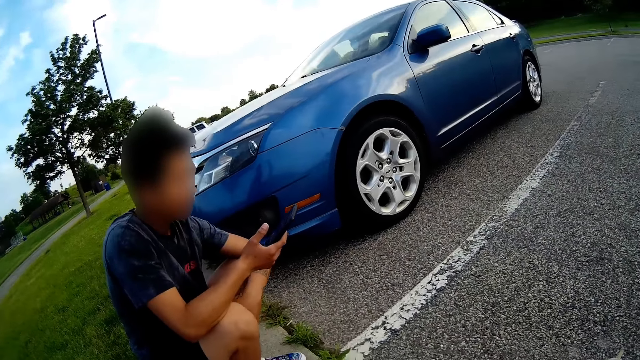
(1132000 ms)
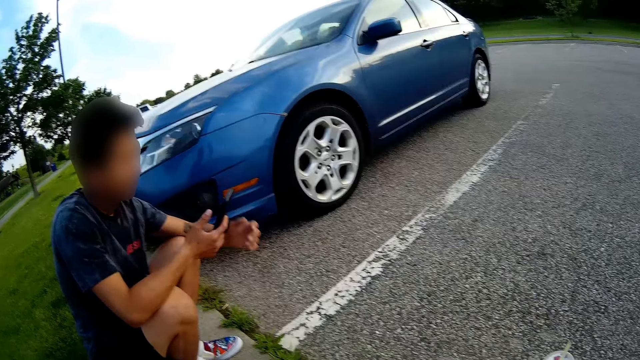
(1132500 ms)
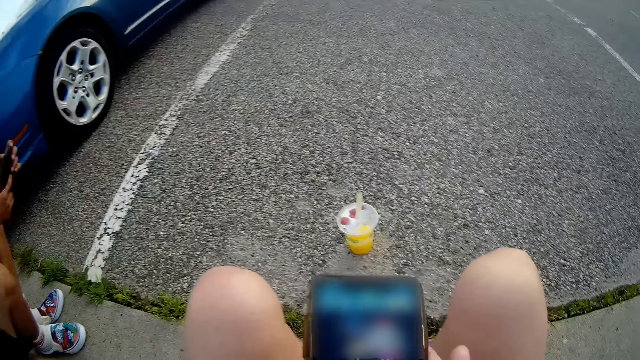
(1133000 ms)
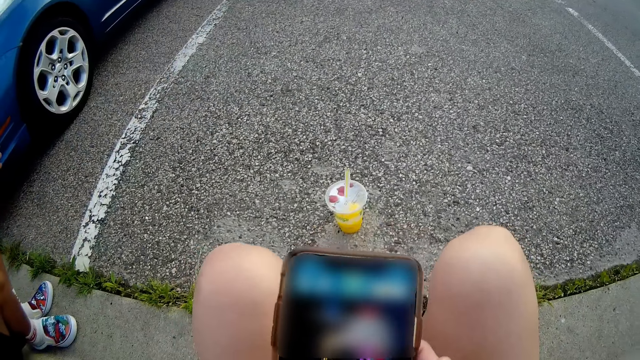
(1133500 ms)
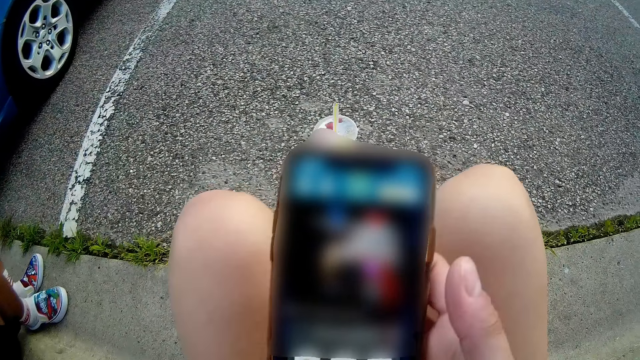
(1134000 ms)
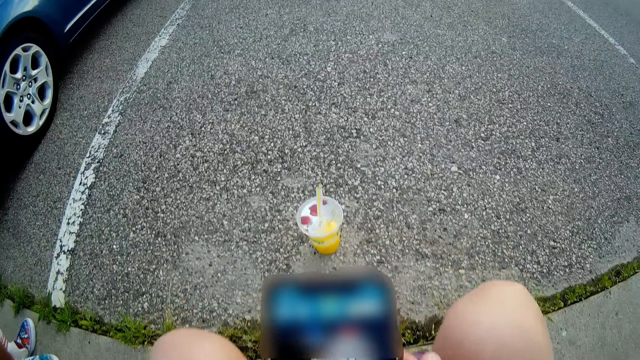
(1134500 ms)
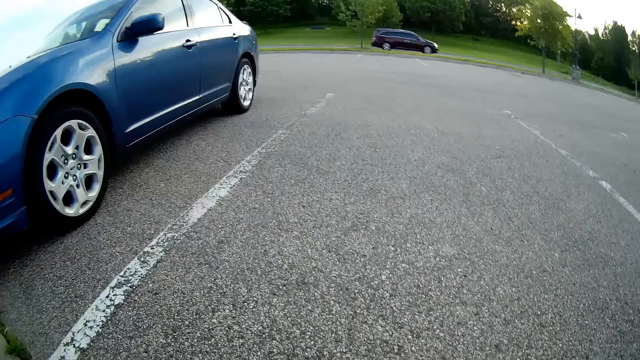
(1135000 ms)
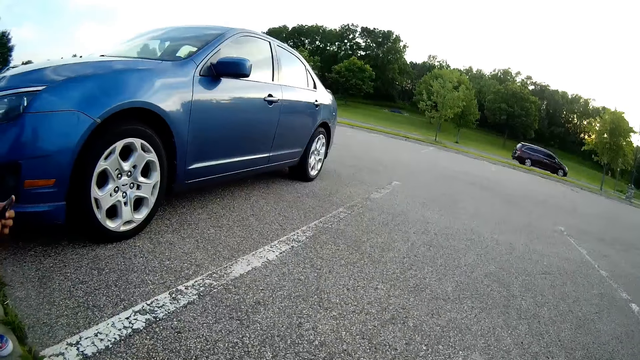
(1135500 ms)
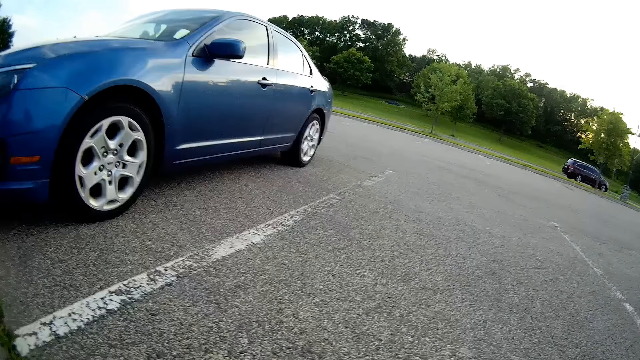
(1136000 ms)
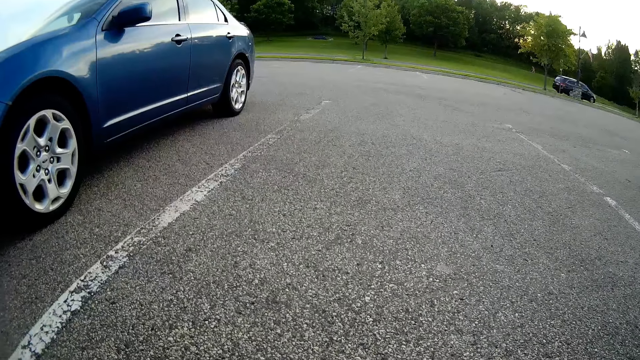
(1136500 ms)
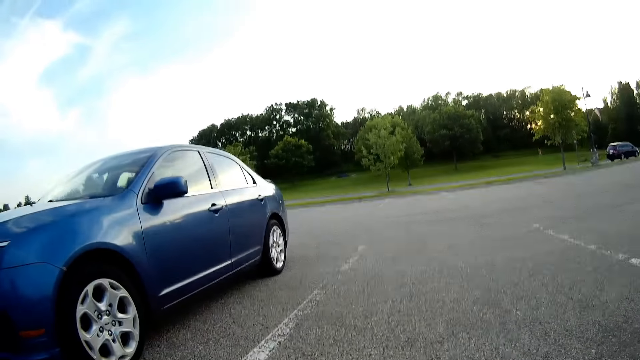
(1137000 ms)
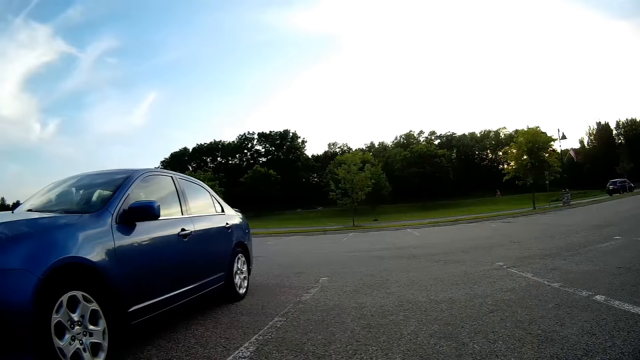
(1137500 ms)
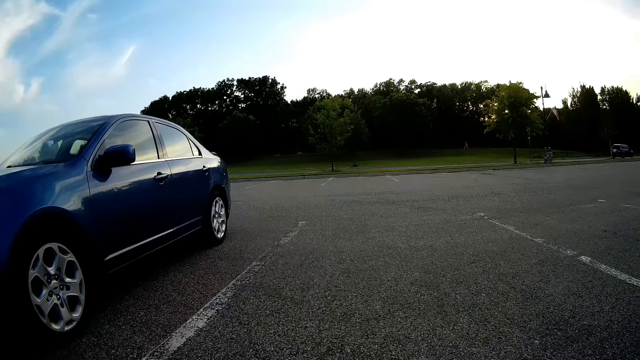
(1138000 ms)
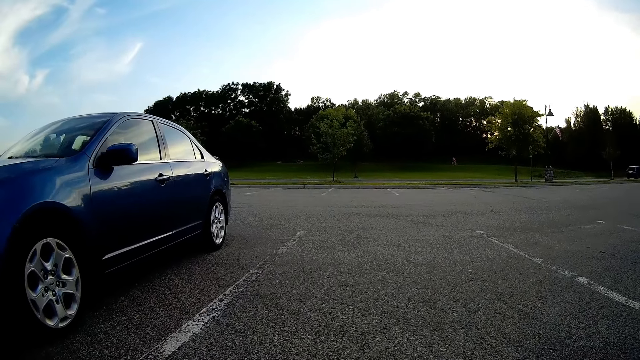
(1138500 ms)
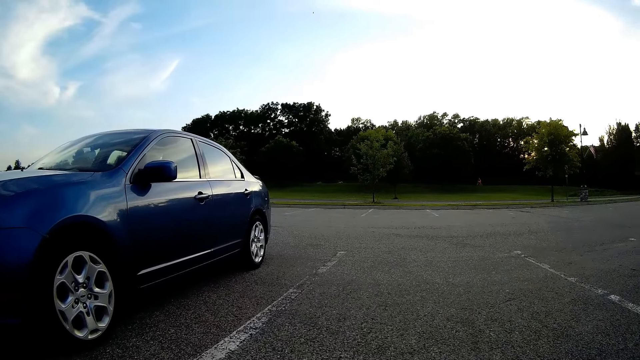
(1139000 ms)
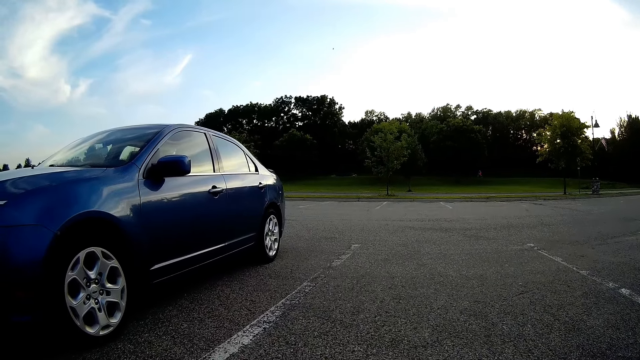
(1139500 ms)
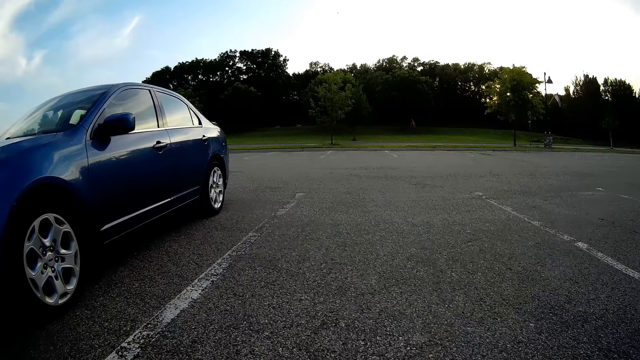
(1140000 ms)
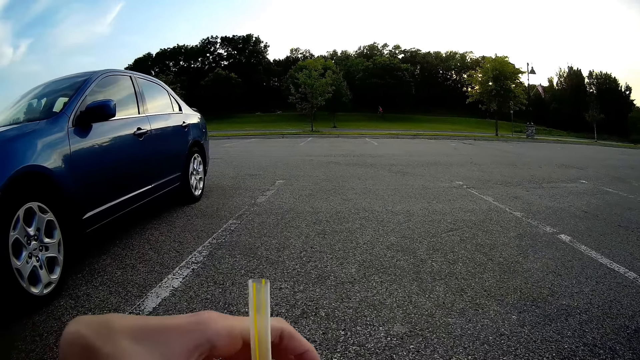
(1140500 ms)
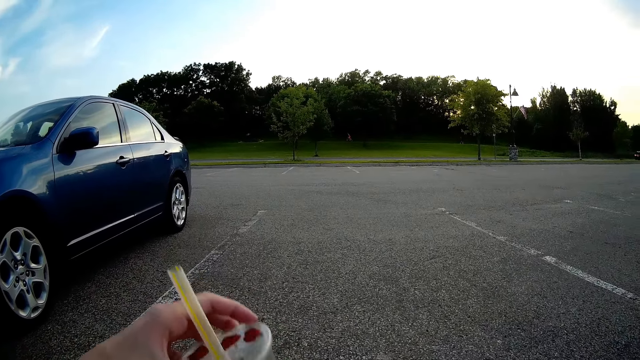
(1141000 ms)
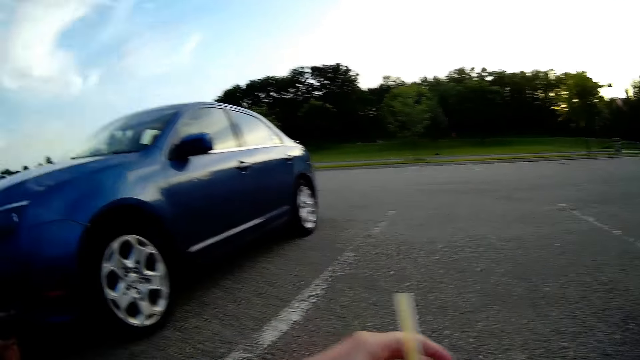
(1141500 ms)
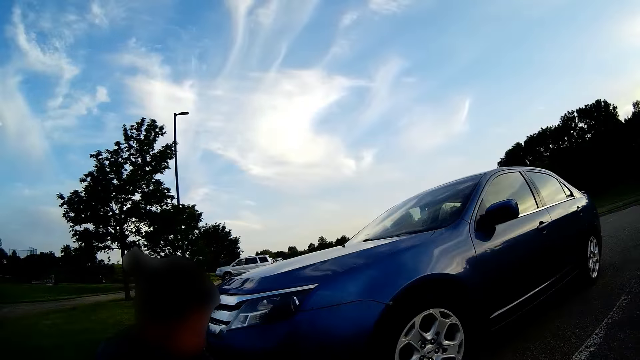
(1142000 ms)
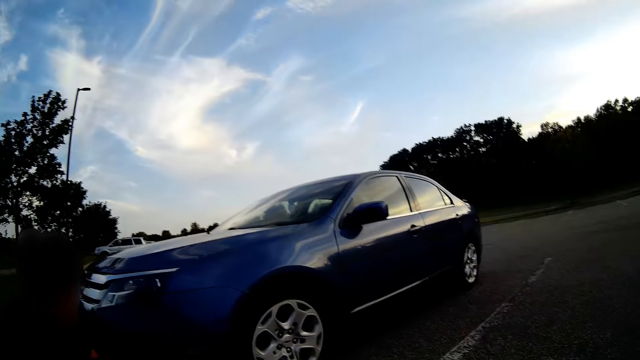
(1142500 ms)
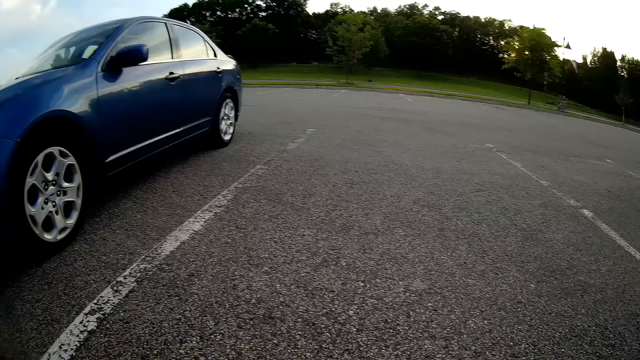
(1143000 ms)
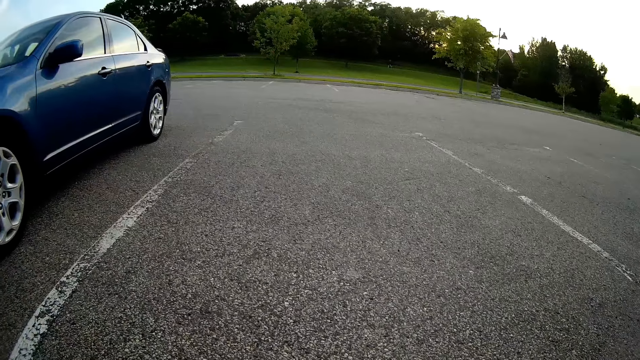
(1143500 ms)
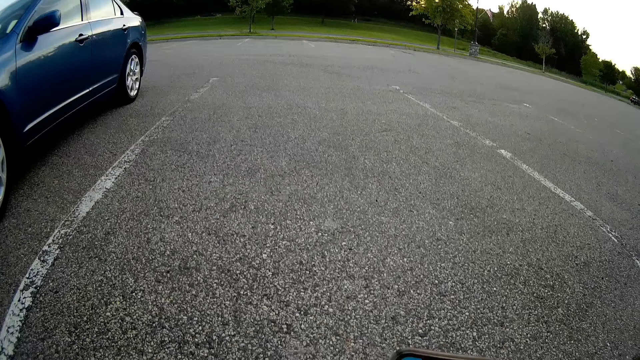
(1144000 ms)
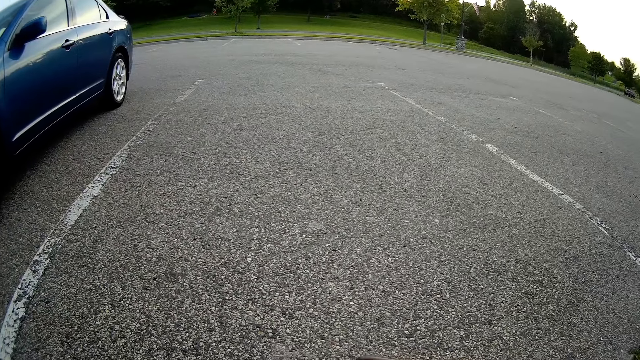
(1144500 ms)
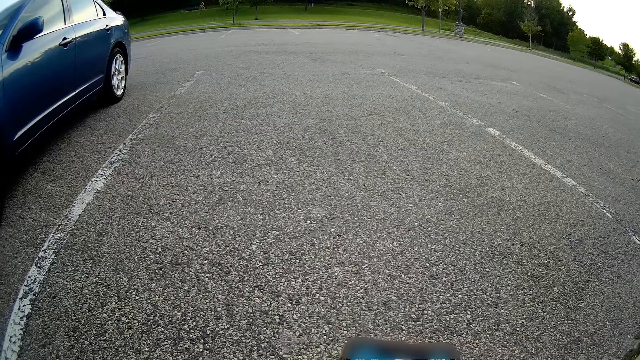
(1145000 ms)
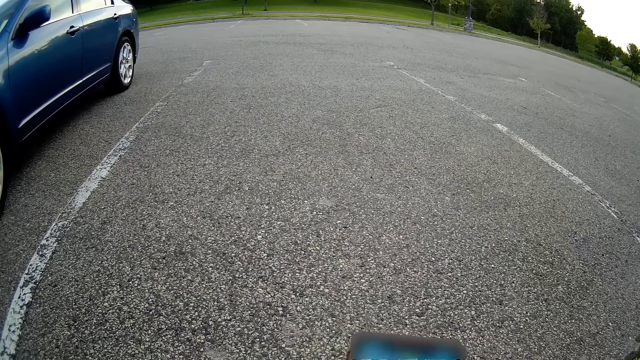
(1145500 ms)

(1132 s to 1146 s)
The camera wearer speaks to the man outside the car.

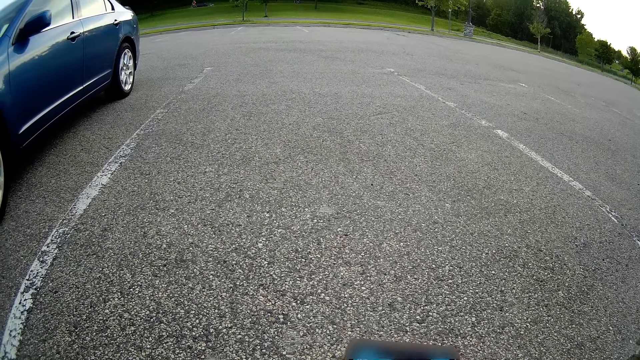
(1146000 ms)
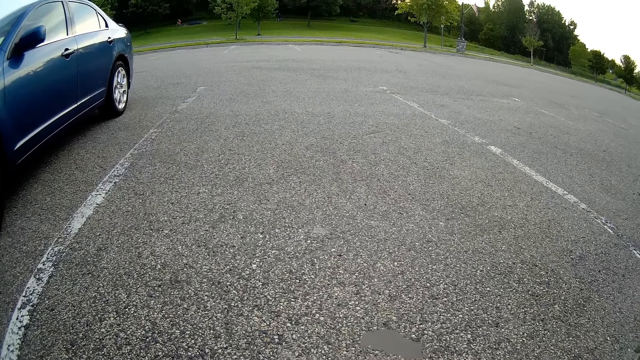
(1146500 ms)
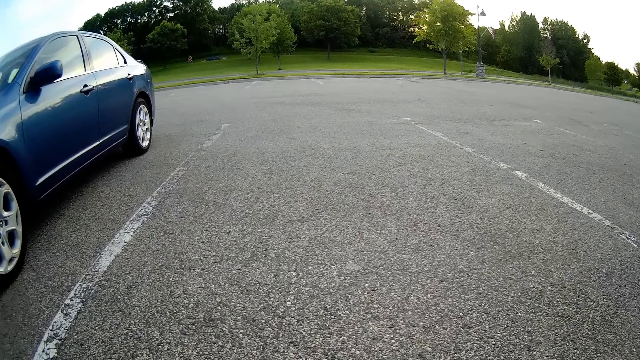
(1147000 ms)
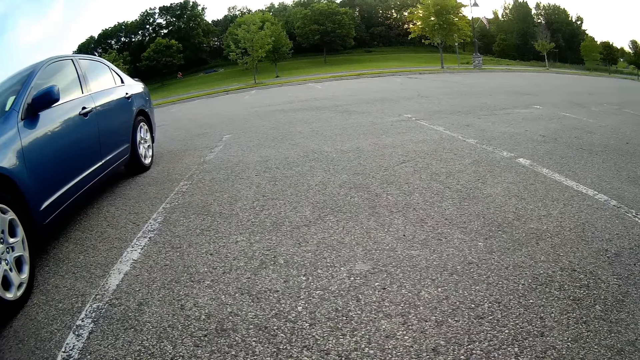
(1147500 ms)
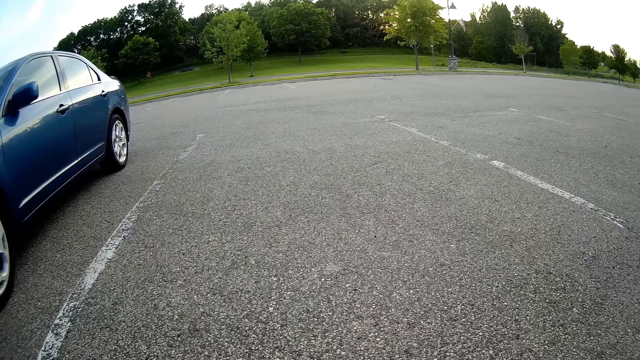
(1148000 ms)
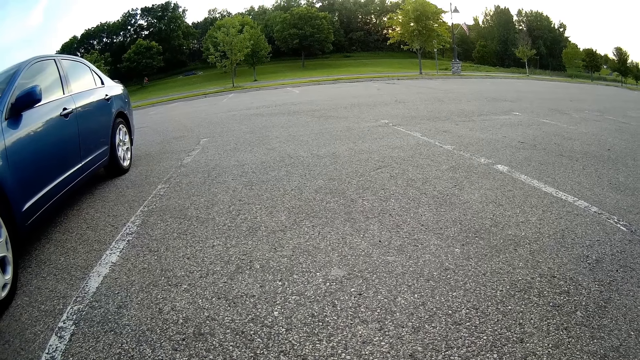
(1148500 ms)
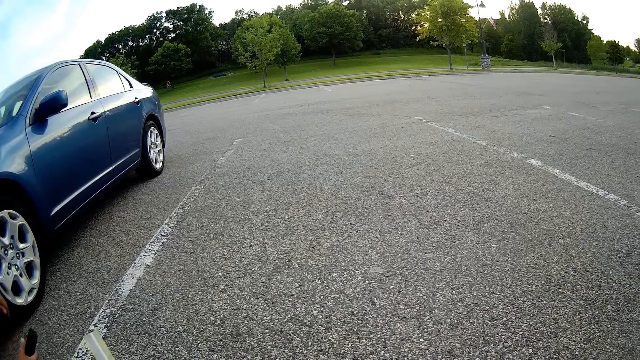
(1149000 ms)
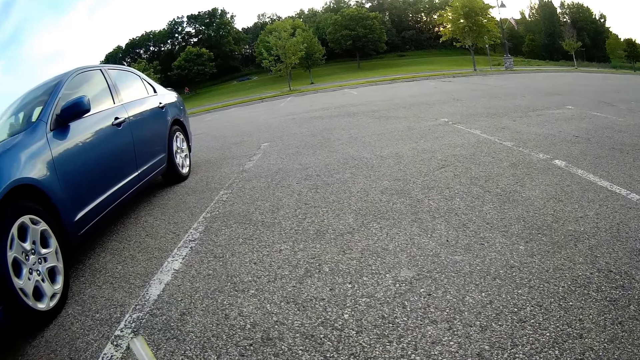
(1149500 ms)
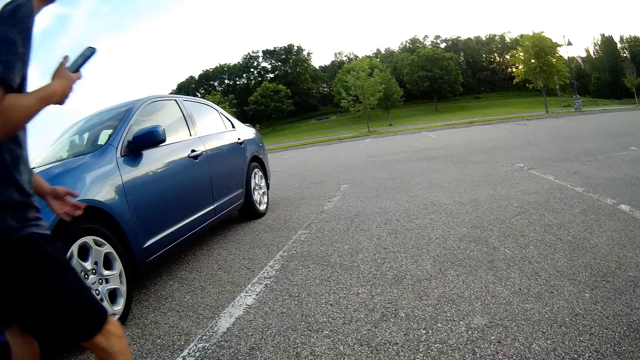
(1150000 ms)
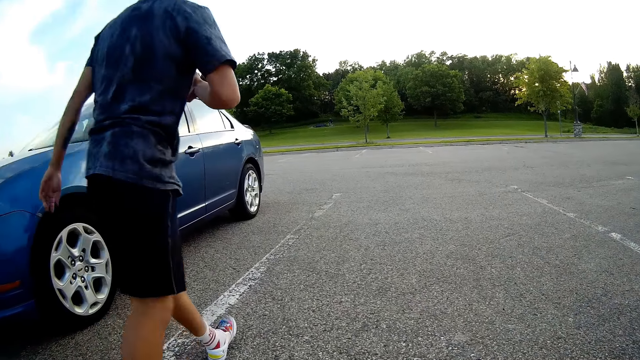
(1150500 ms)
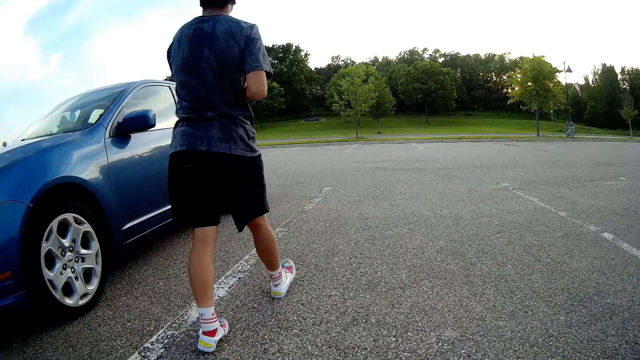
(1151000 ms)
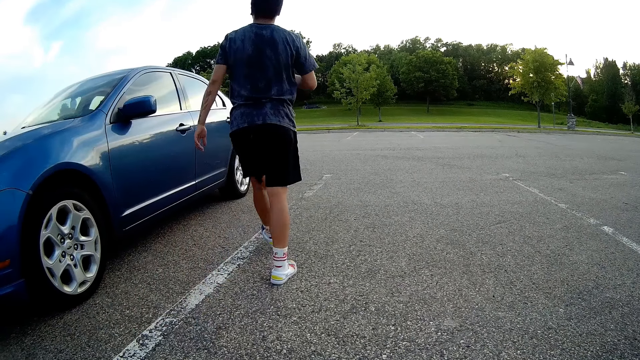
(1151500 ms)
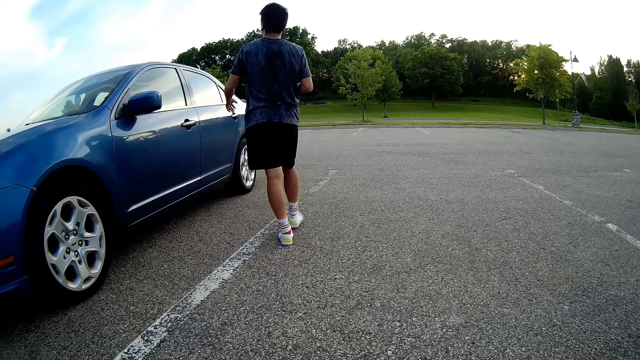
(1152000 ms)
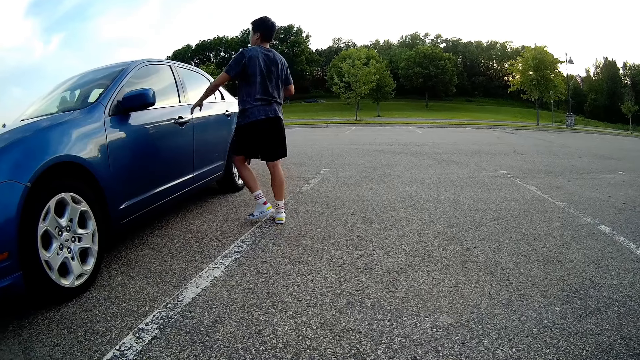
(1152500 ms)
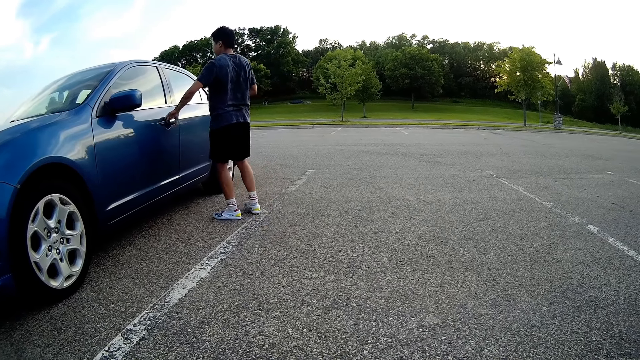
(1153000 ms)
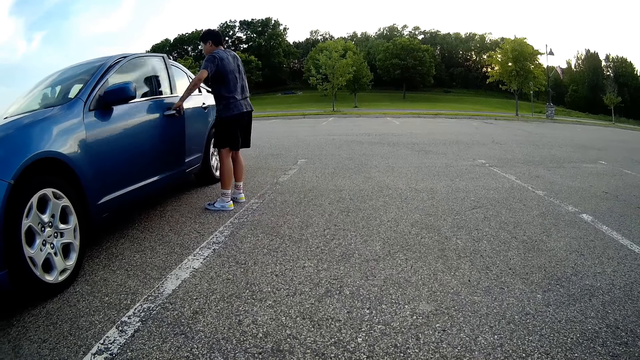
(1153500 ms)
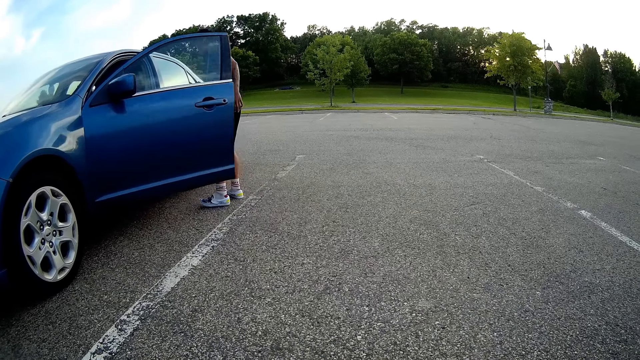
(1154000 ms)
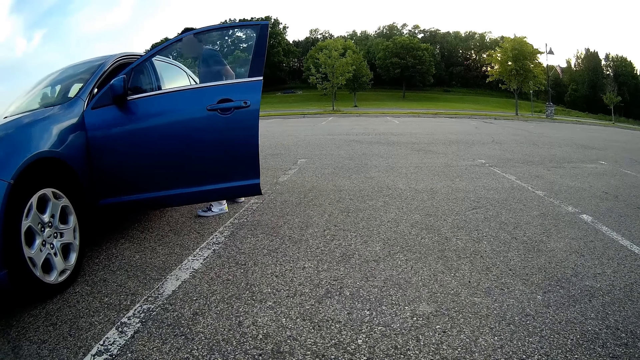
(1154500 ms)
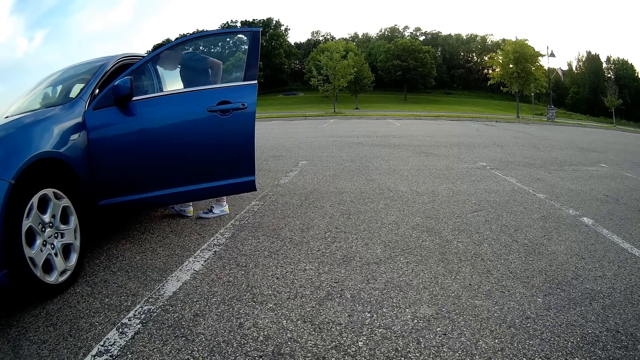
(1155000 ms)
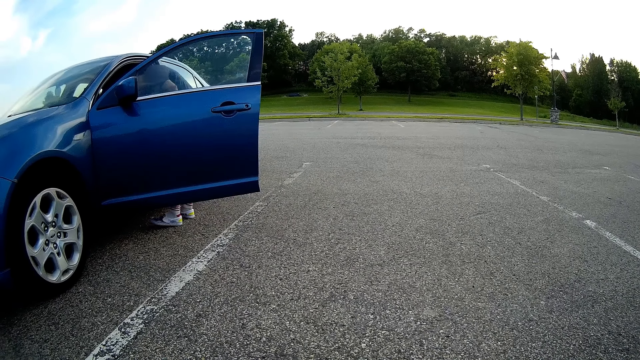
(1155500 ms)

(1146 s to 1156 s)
The man walks to the car and opens the car door with his left hand.
